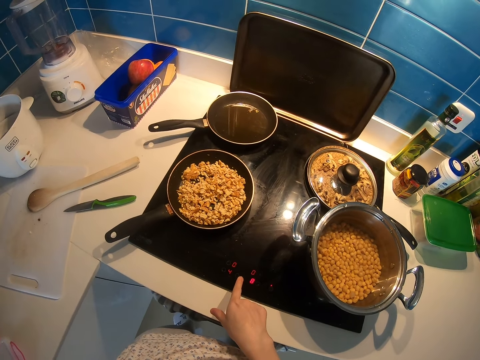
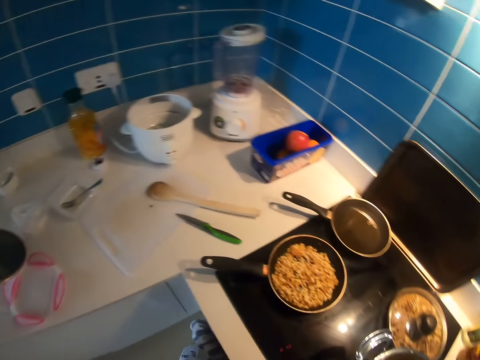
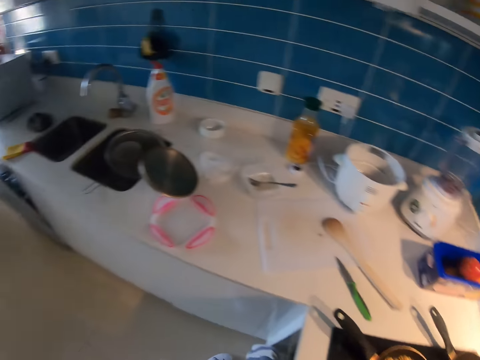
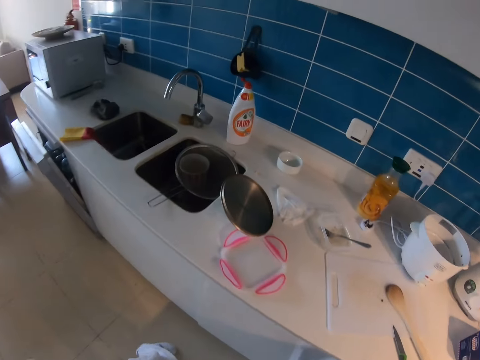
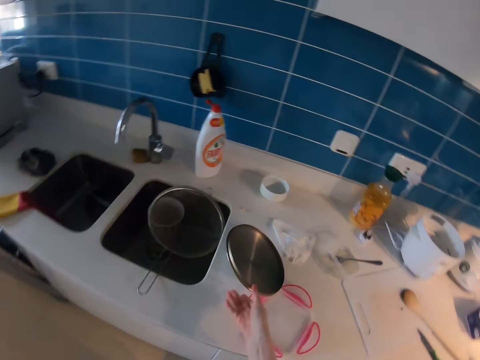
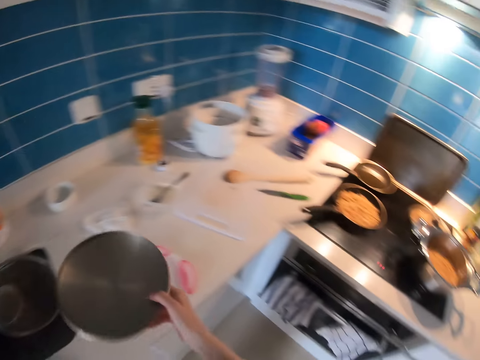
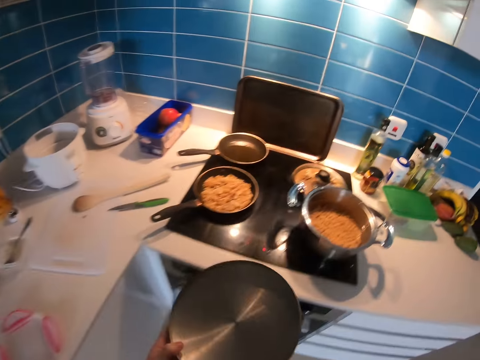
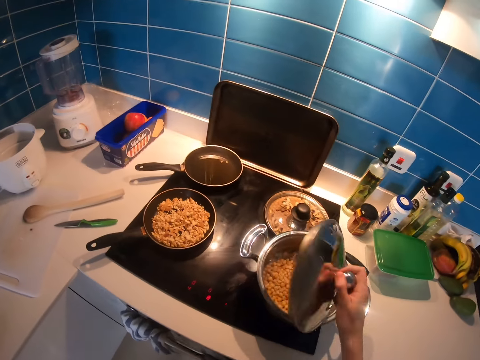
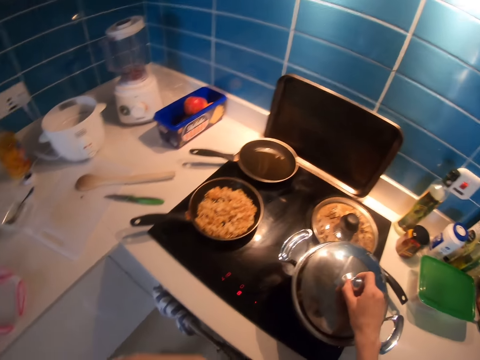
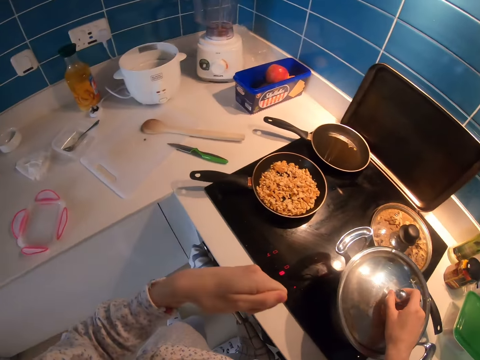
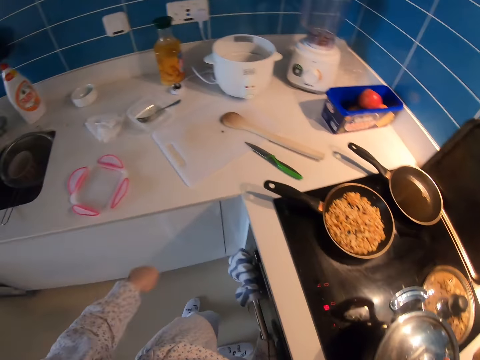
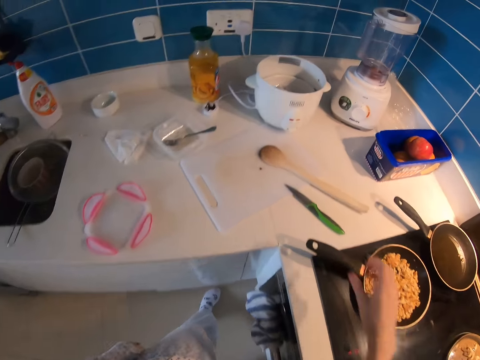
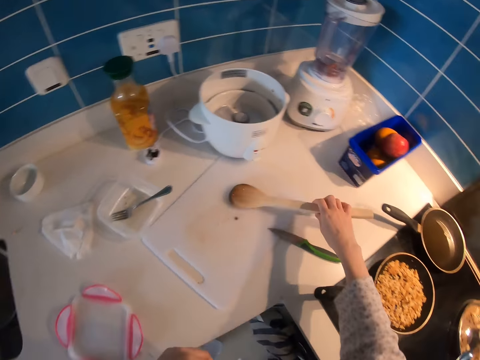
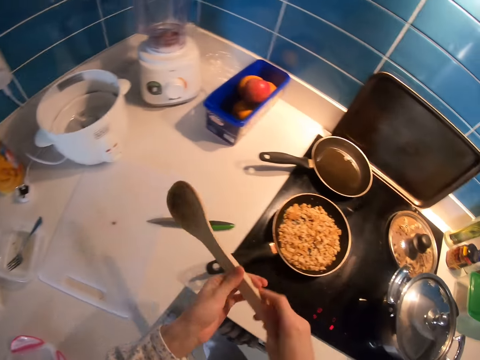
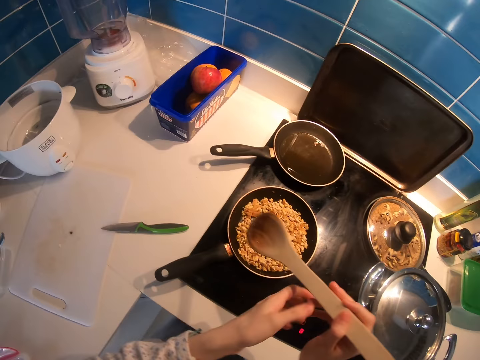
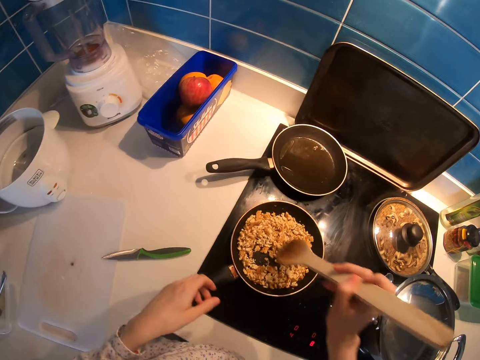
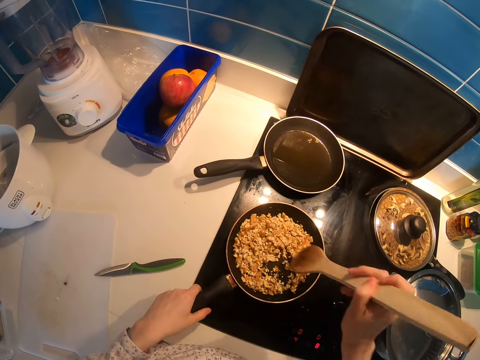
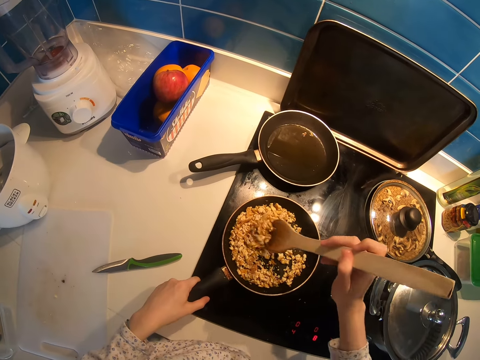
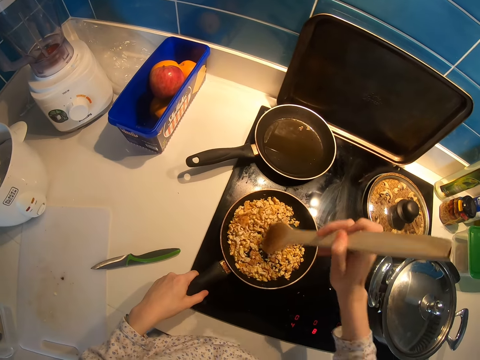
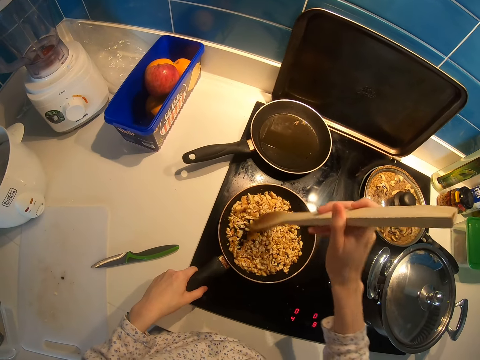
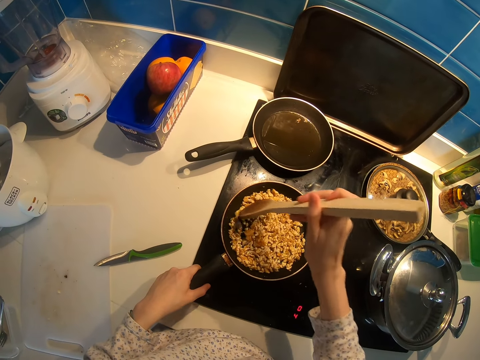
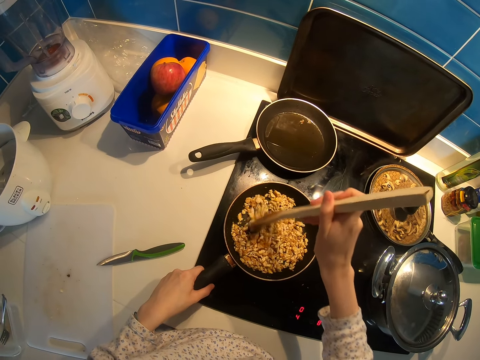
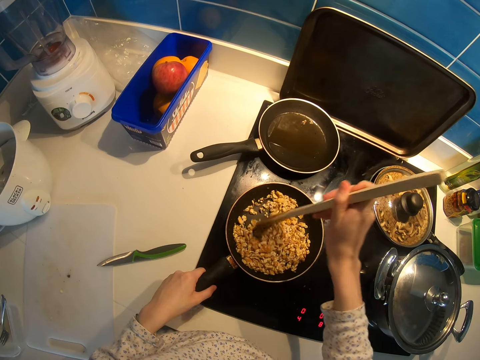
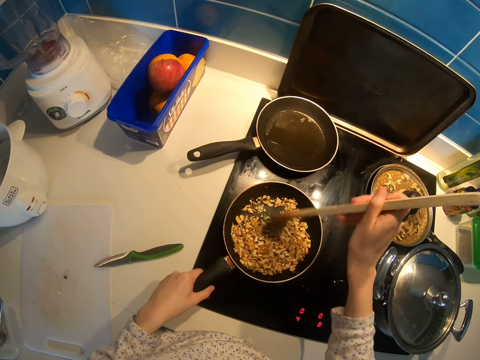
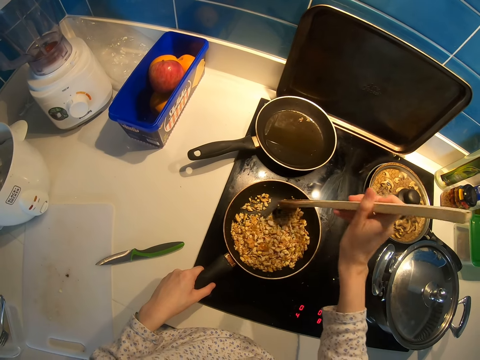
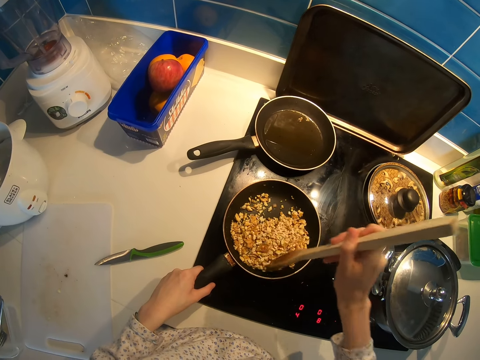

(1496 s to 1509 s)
The camera wearer walks around, looks around the kitchen. They pick the pot lid. They walk around. They cover the pot with the lid. They look around the kitchen. They pick a wooden spoon. They stir the food.

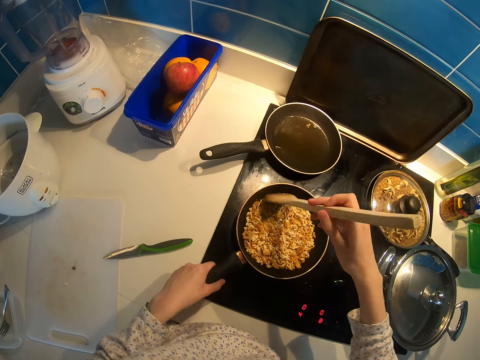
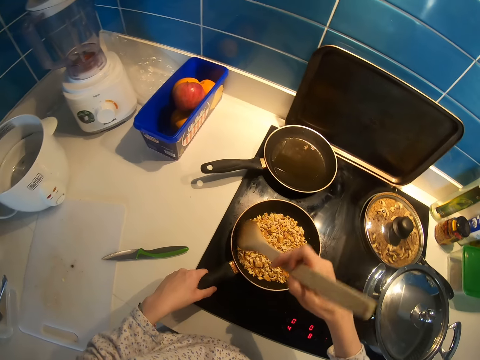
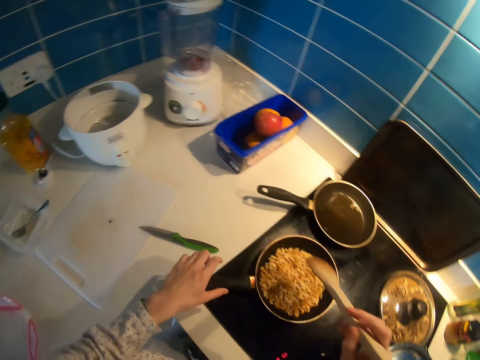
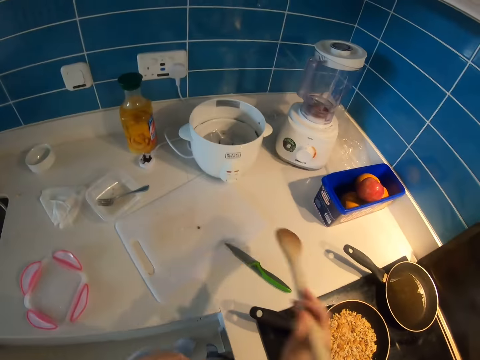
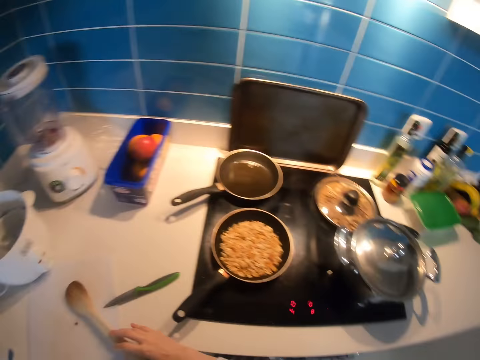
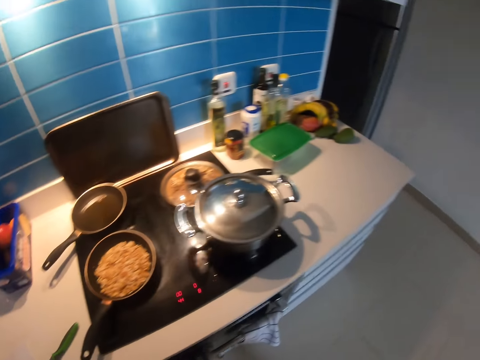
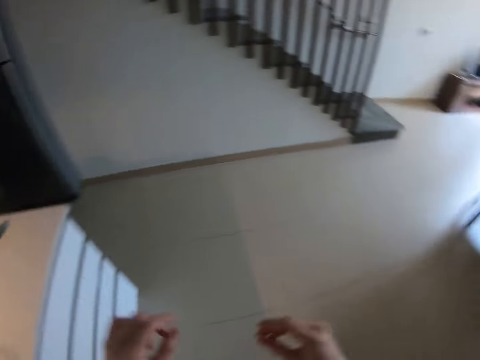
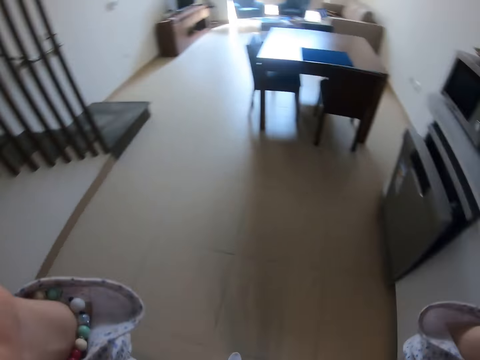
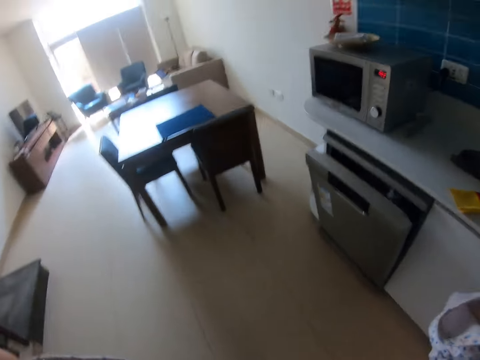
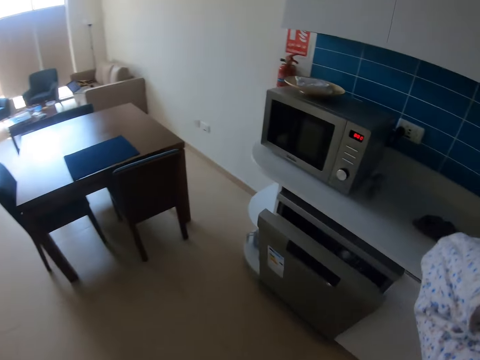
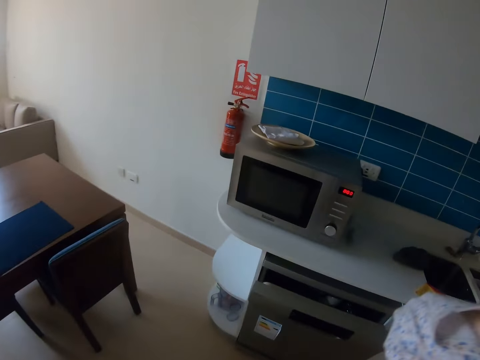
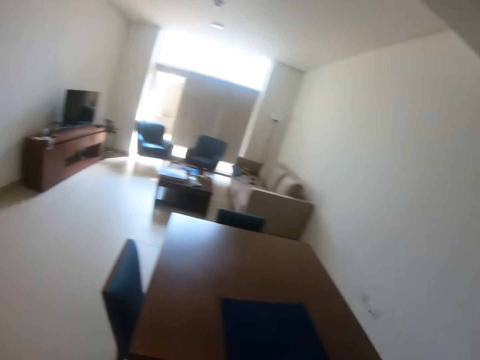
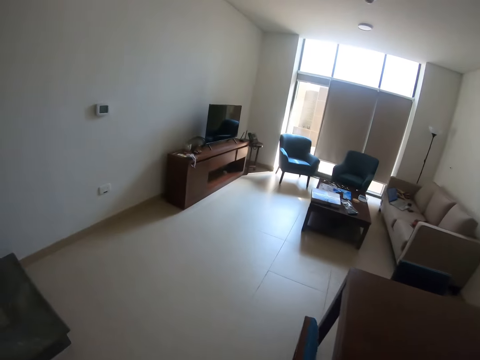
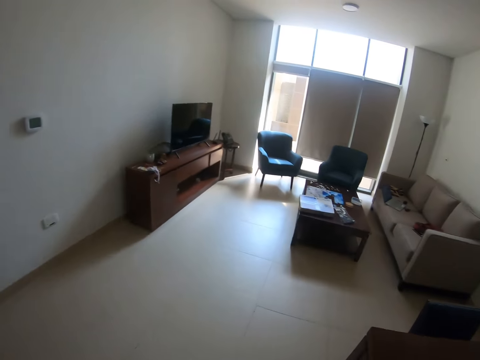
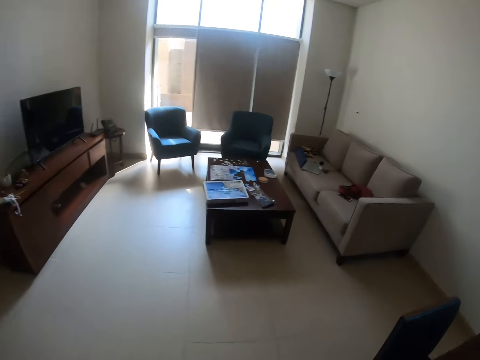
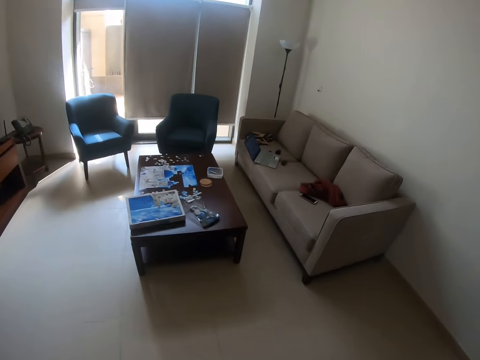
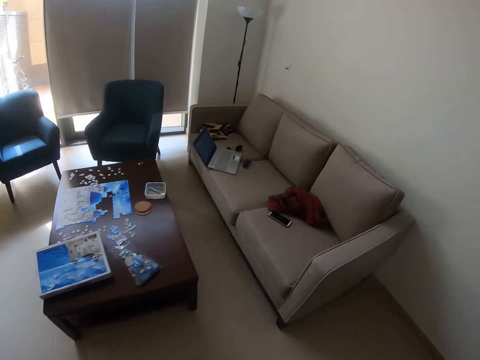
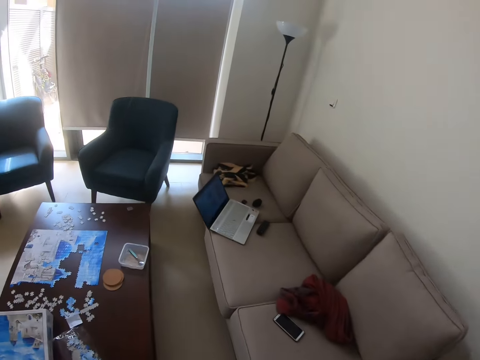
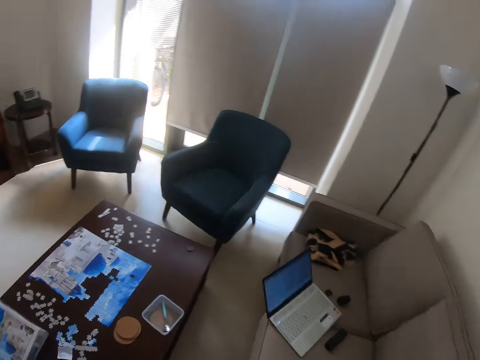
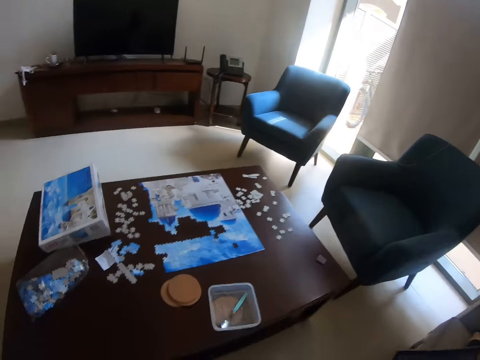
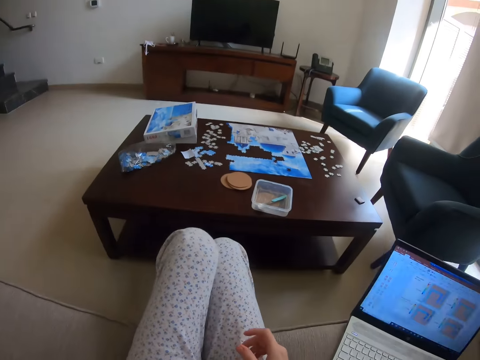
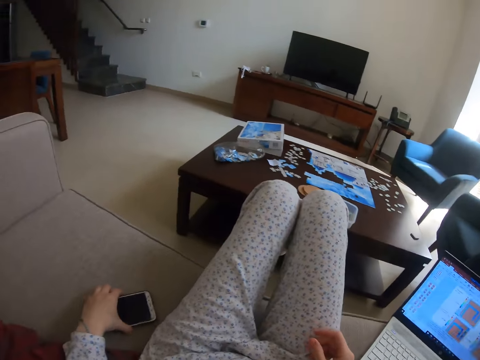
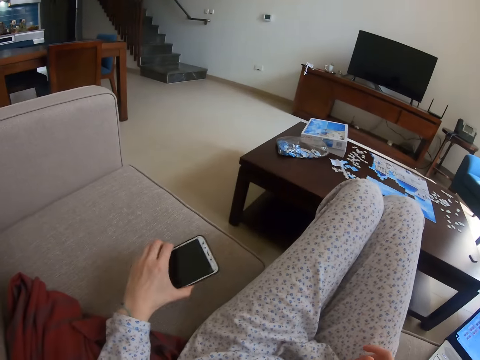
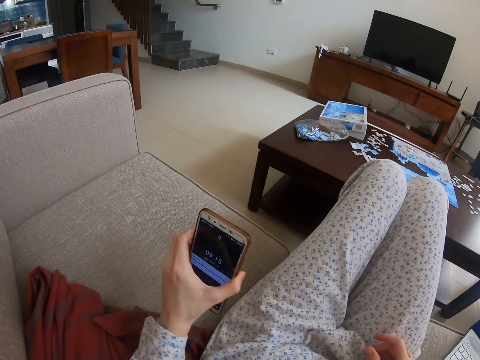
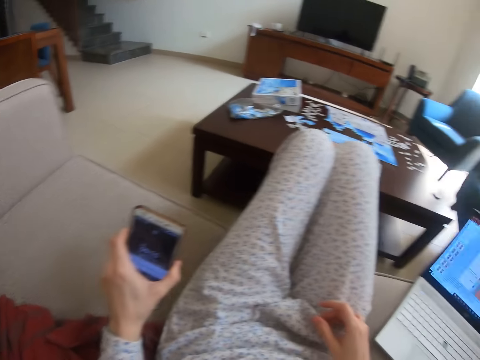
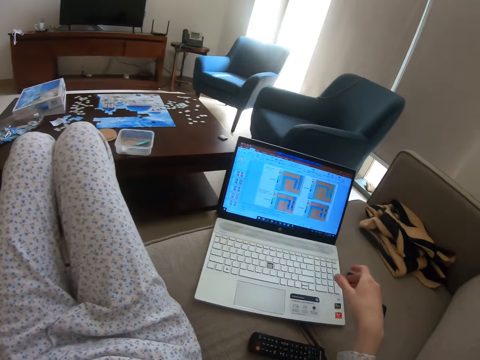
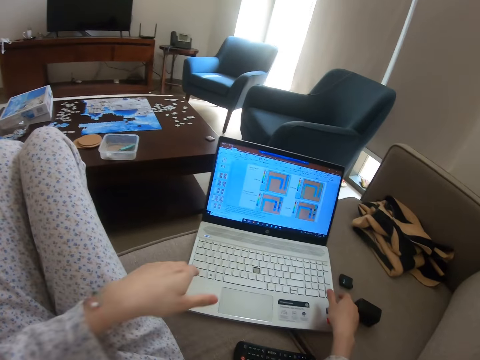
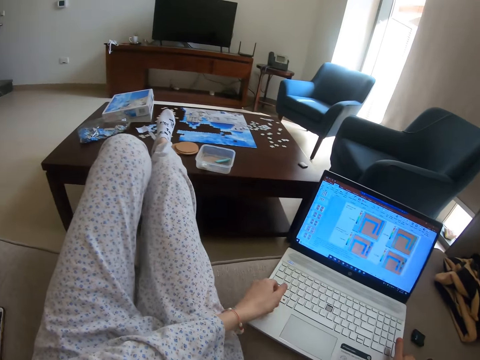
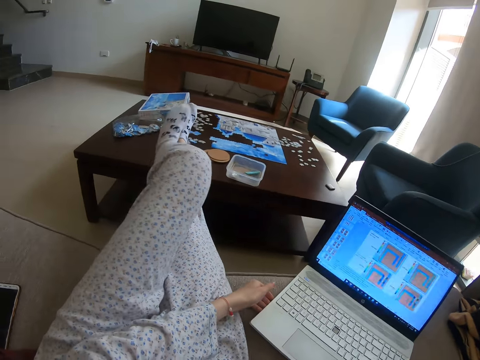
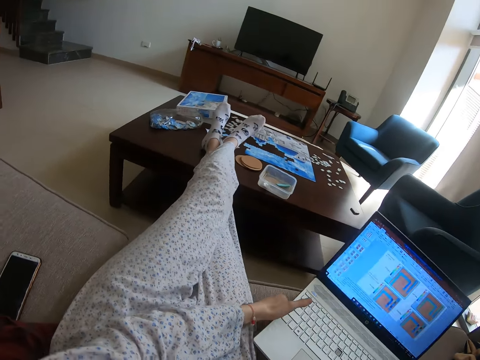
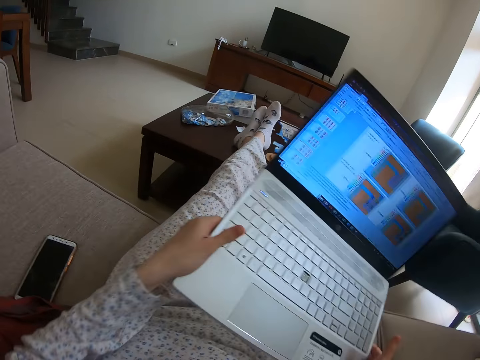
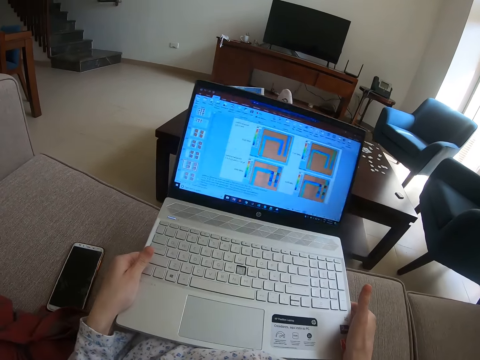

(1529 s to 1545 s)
The camera wearer places the wooden spoon on the table. They walk around the house. They fix the camera. They walk around the house. They sit on a chair or couch. They pick the phone. They look at the phone screen. They use the phone. They place the phone on the chair. They pick the laptop.
